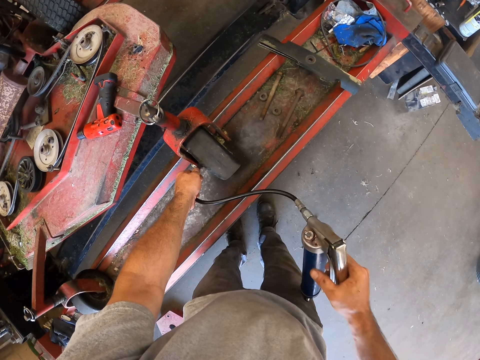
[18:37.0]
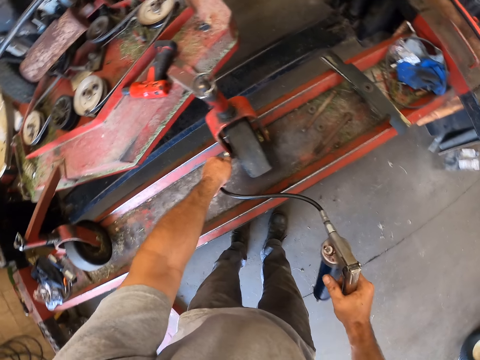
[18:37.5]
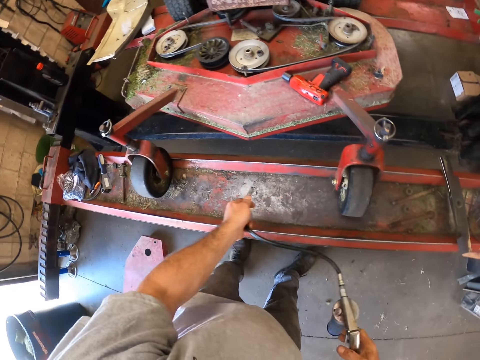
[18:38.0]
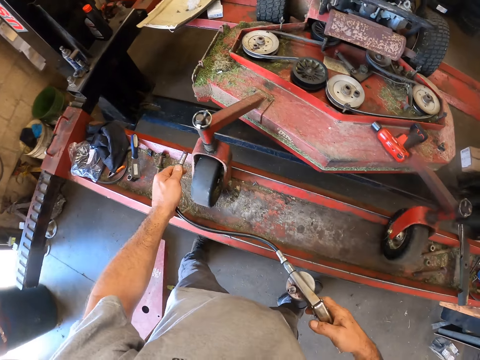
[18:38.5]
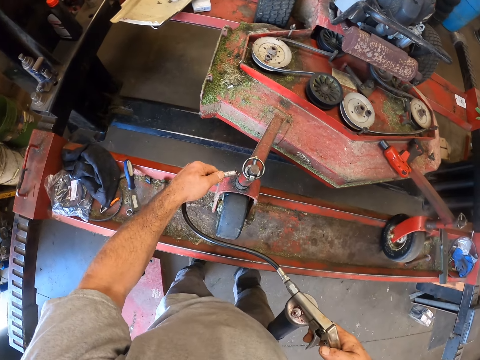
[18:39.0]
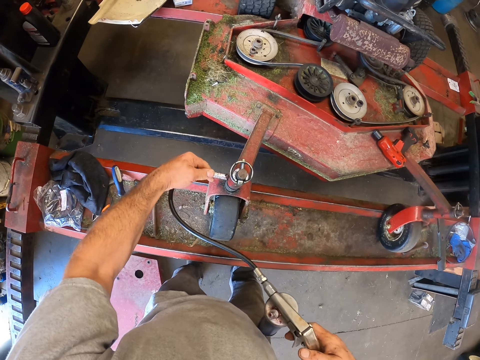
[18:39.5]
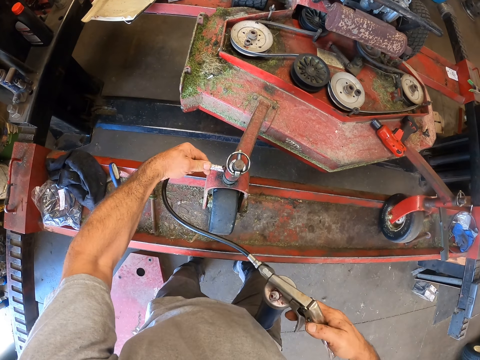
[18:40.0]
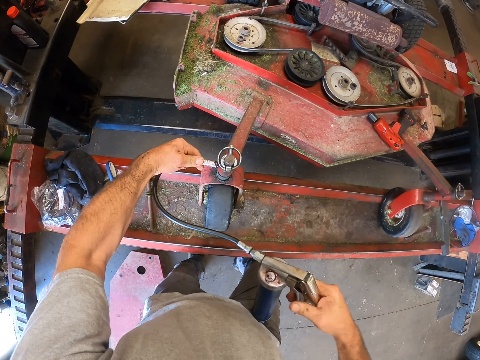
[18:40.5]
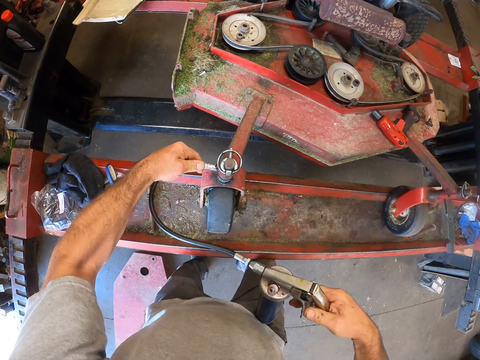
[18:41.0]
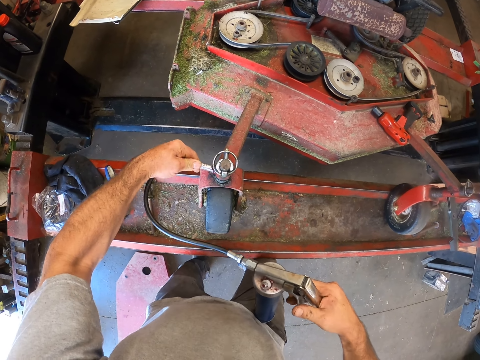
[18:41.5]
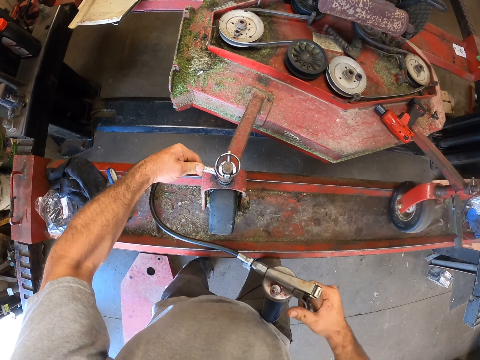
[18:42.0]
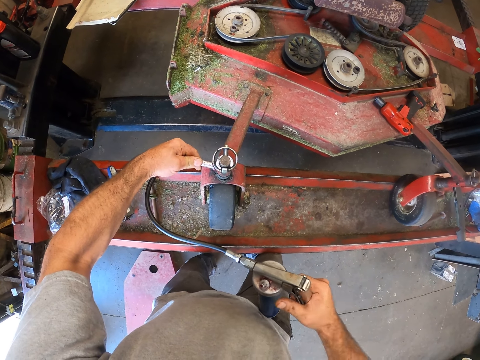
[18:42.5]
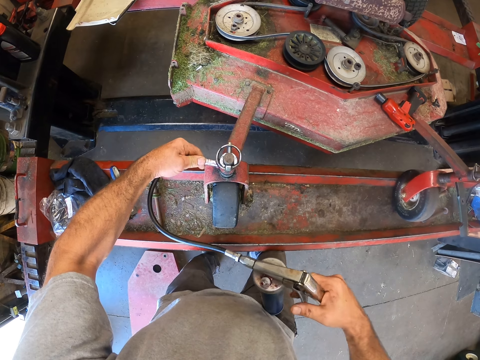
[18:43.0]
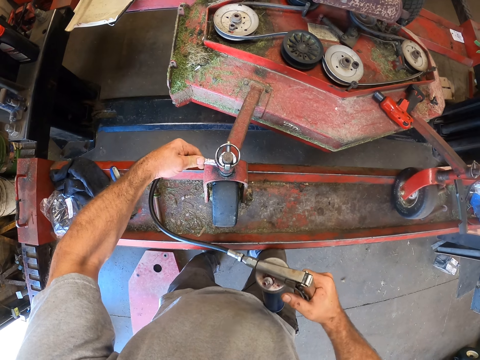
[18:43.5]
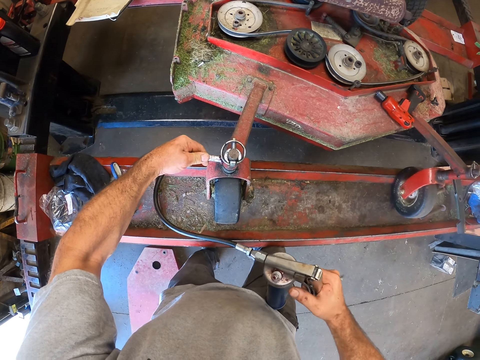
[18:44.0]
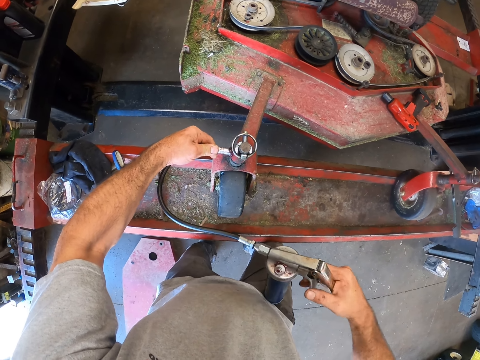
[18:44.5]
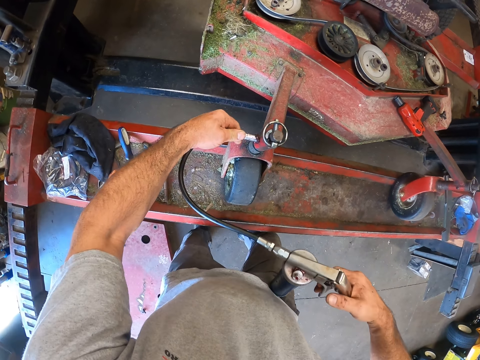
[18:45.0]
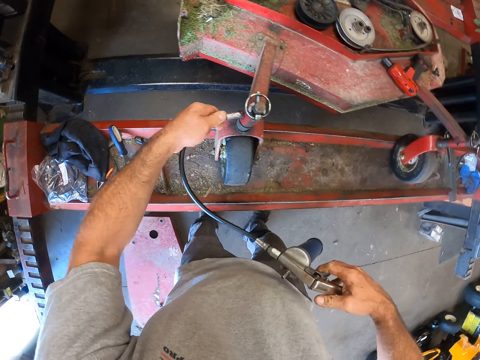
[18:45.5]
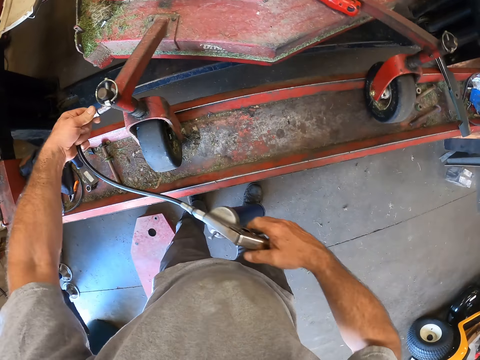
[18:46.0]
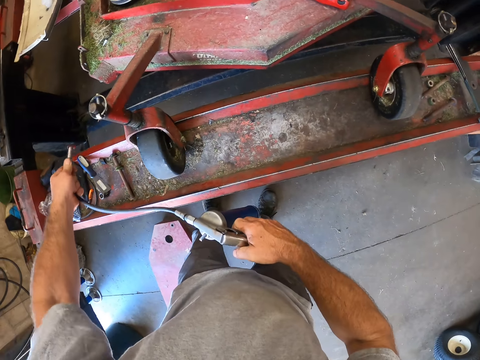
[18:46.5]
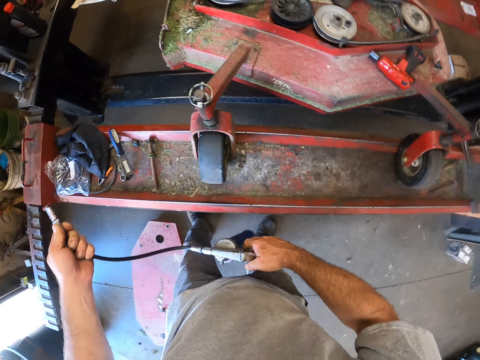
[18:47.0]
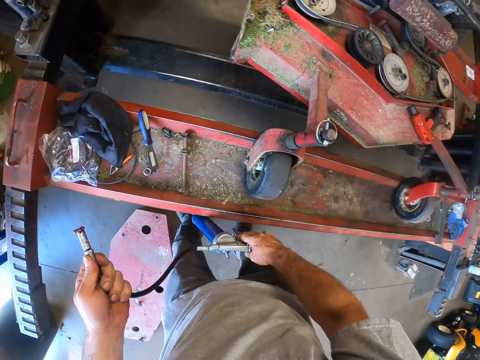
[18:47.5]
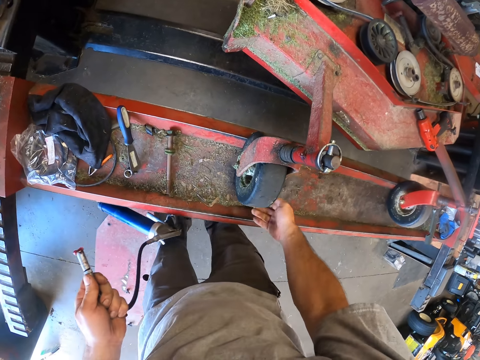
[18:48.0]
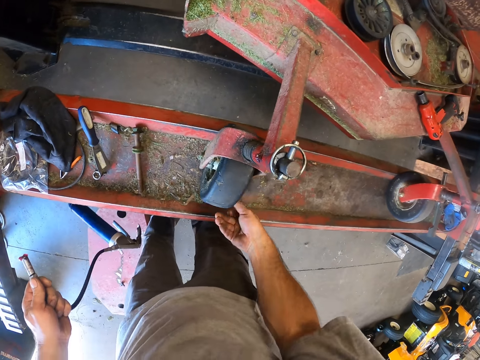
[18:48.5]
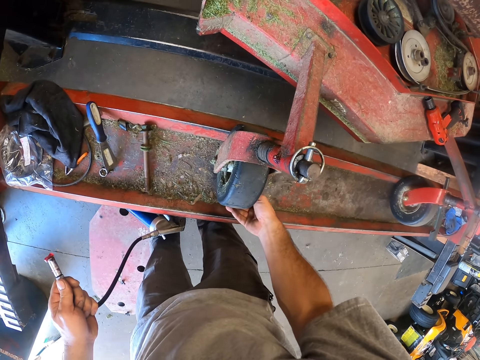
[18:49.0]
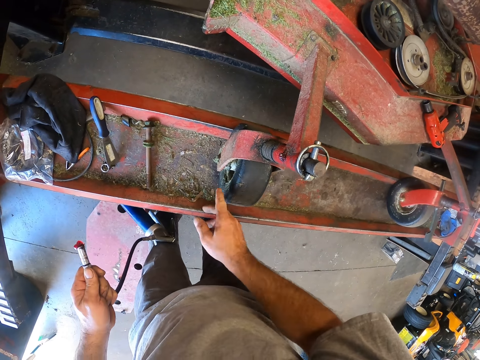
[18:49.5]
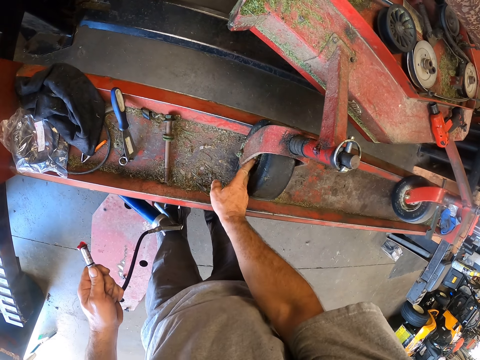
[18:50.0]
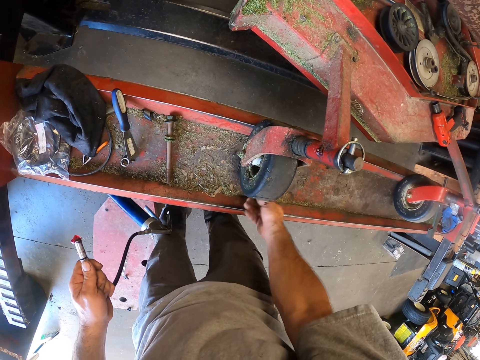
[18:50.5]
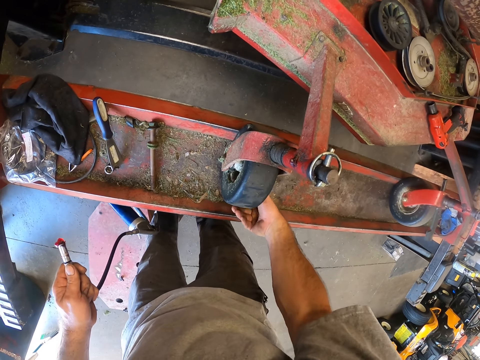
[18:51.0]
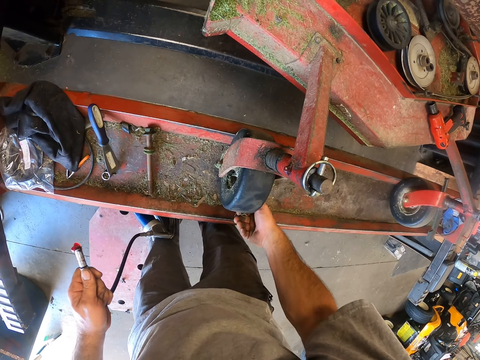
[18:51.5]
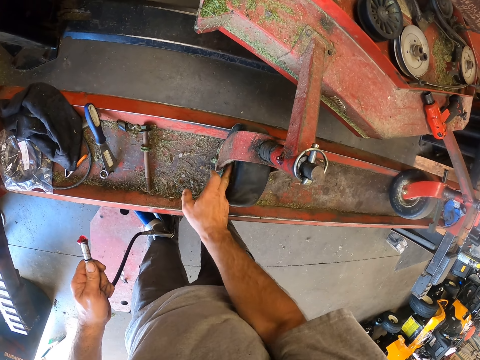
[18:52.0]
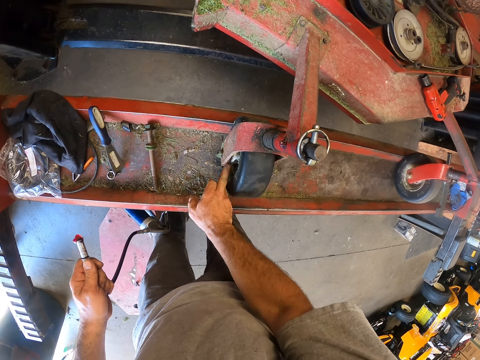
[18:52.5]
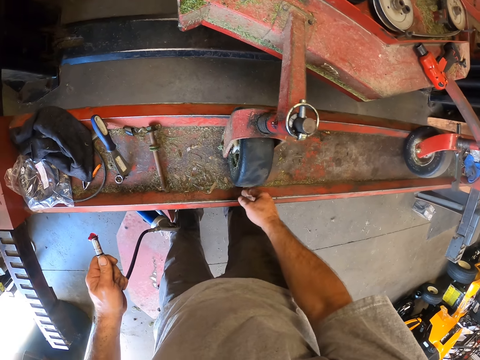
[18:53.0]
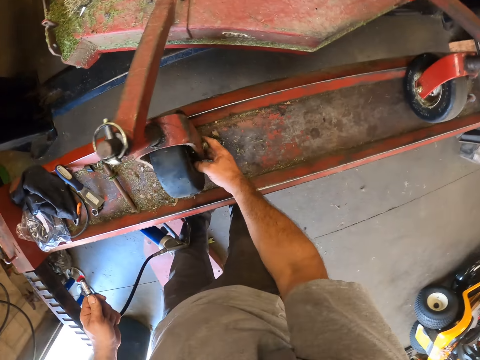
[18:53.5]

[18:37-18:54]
The camera wearer walks around the garage. He removes the hose from the tyre. He inserts the hose of the pump into another part of the machine. He greases the lawn mower. He pumps air into the machine. He holds the grease pump with his left hand. He rolls the tyre or wheel of the machine with his hand. He wipes the wheel with his finger. He inserts a finger to a side of the tyre. He rolls the tyre with his hand. He inserts a finger to the side of the tyre. He wipes the wheel with his finger.

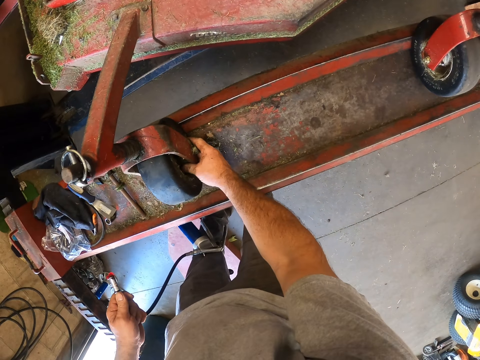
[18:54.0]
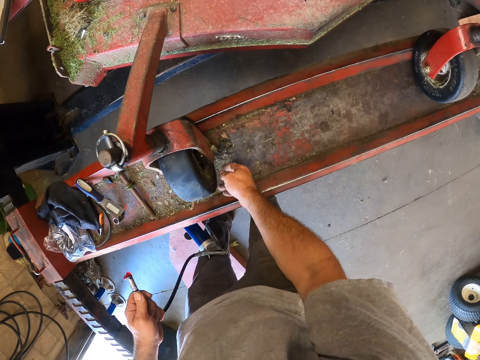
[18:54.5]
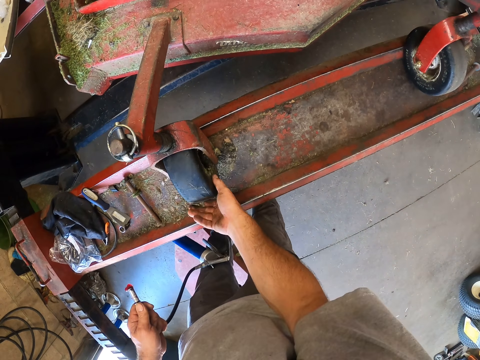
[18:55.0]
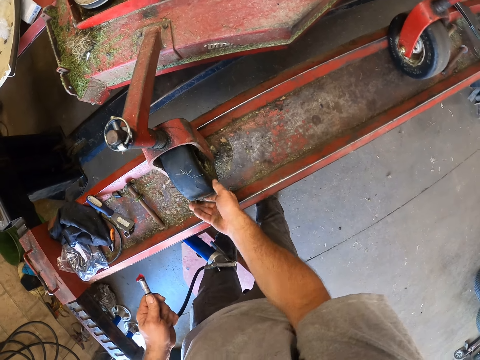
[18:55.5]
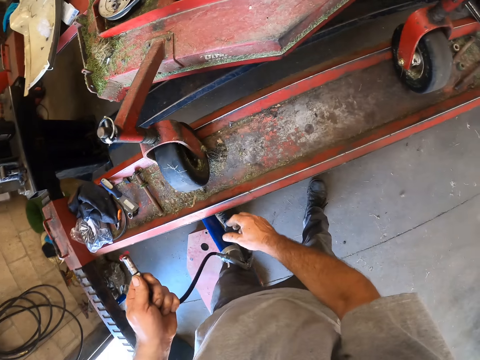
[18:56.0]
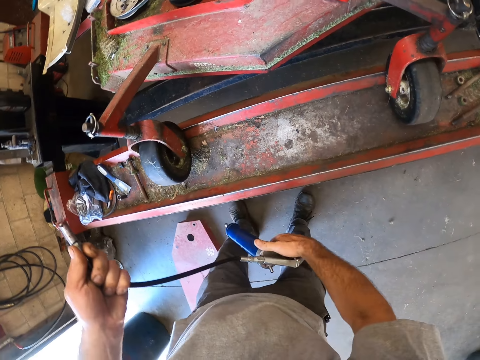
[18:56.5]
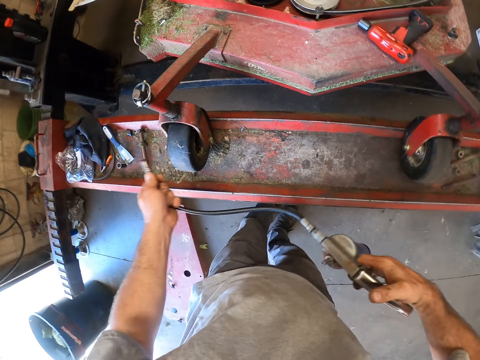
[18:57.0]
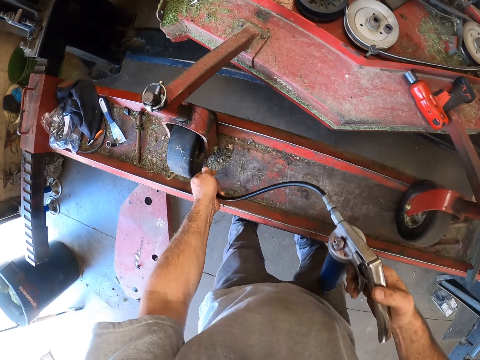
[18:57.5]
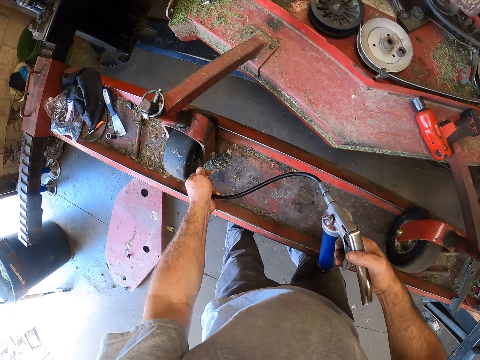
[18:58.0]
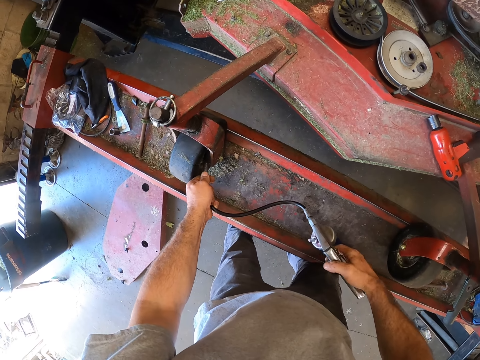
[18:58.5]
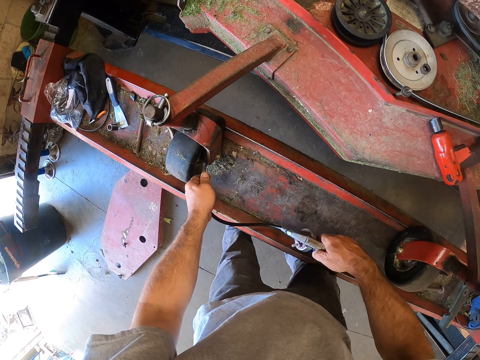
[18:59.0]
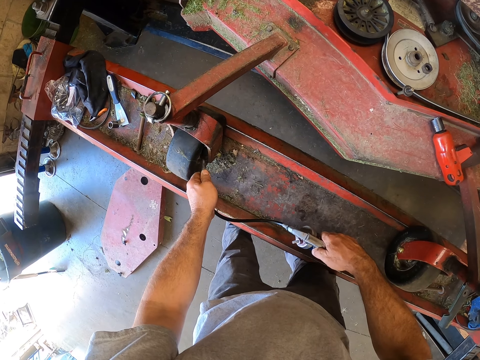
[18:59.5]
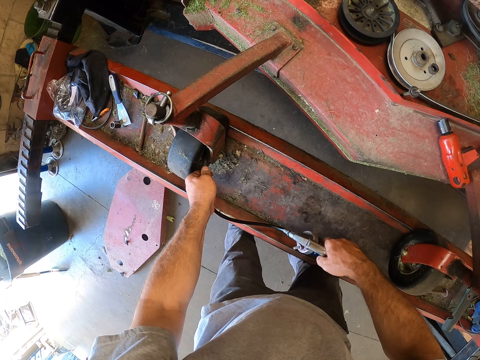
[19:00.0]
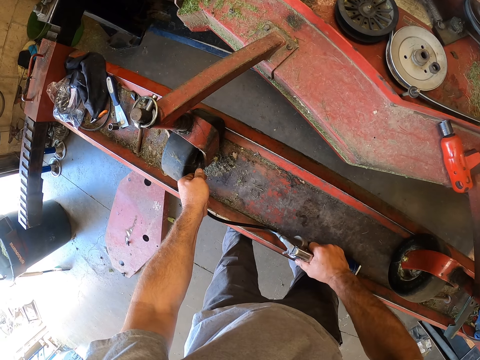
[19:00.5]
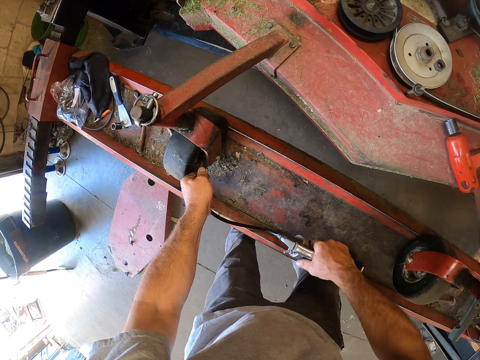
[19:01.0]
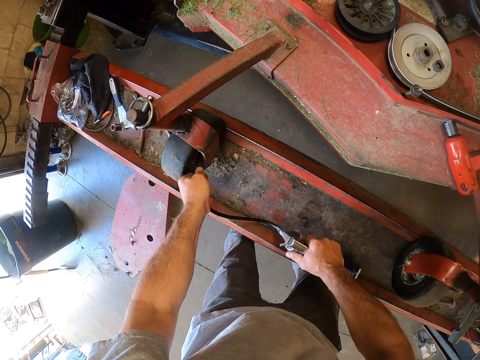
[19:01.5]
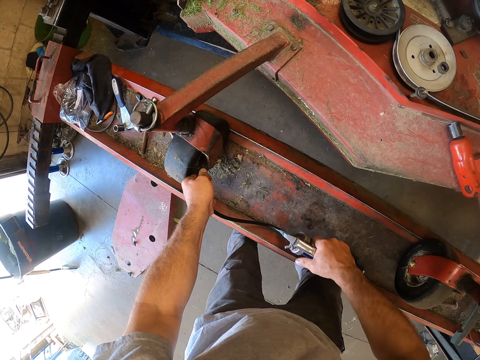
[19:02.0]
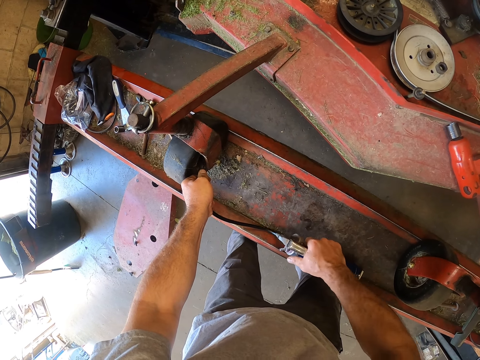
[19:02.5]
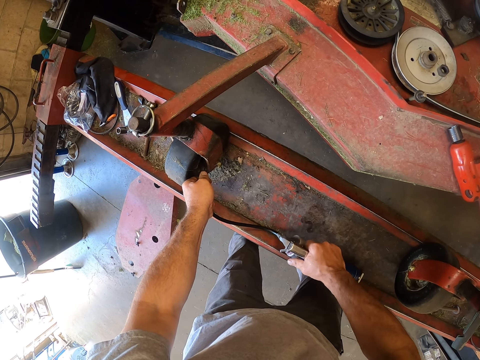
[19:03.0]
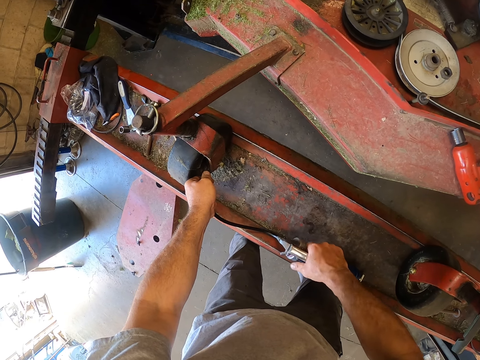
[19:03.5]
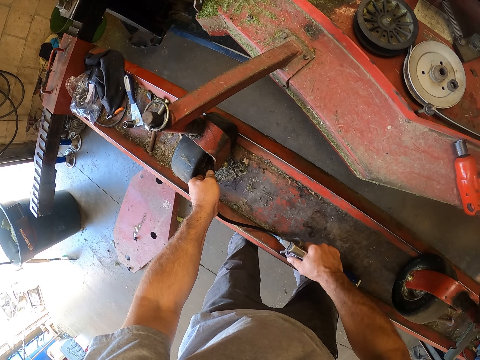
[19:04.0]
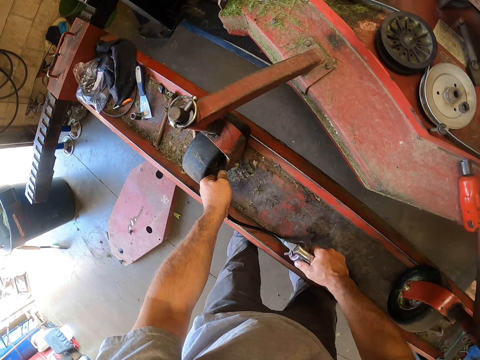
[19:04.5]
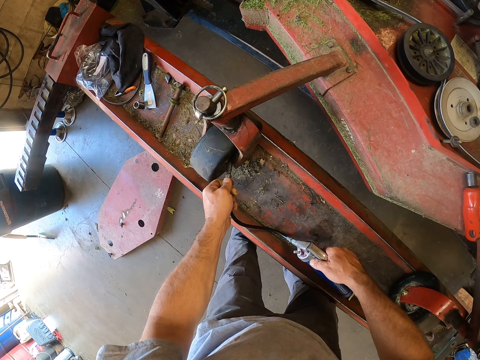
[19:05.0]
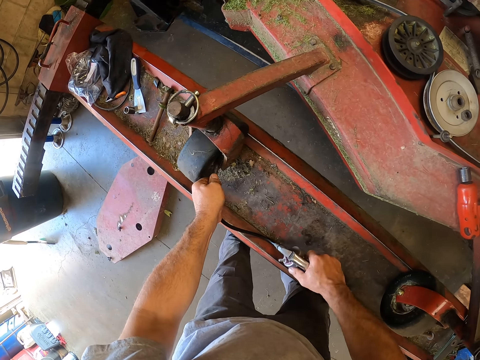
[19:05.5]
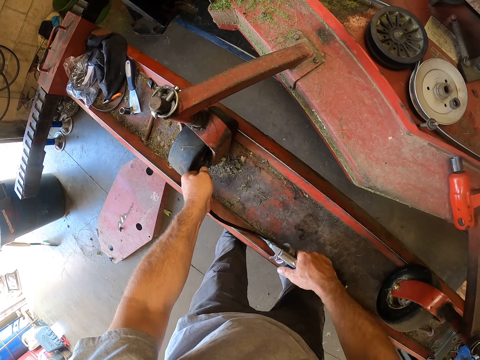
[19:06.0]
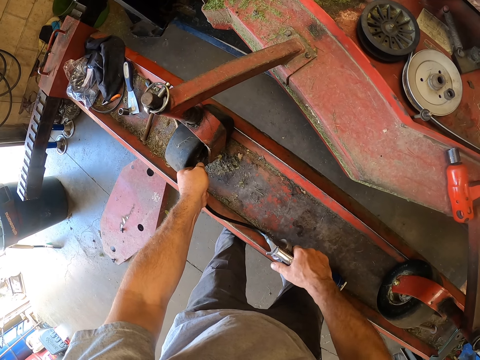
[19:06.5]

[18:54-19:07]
The camera wearer inserts a finger to the other side of the tyre. He wipes the wheel with his finger. He moves the lawn mower wheel with his hand. He holds the grease pump with both hands. He inserts the hose of the air pump to the tyre. He greases the lawn mower wheel. He pumps air into the tyre.
